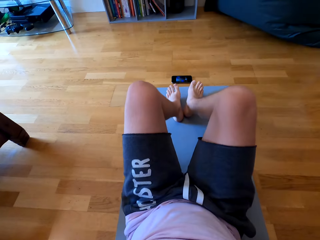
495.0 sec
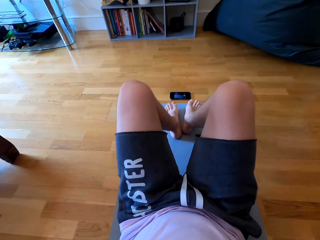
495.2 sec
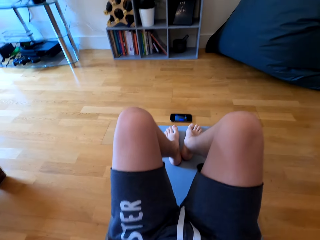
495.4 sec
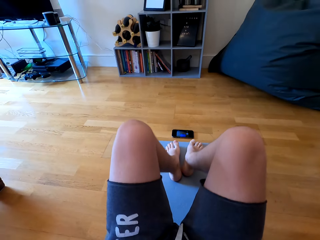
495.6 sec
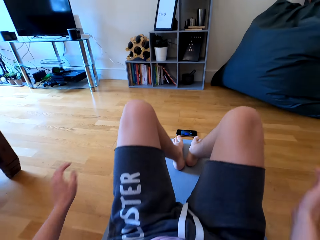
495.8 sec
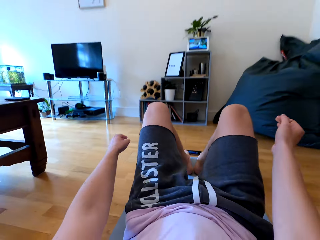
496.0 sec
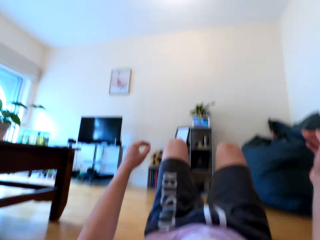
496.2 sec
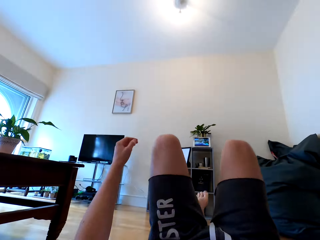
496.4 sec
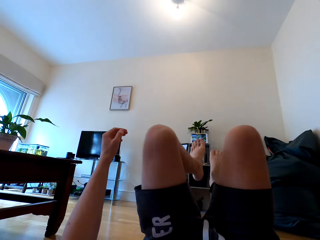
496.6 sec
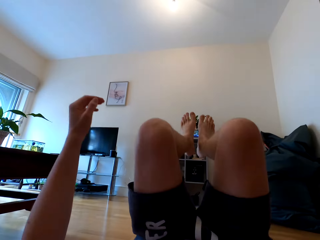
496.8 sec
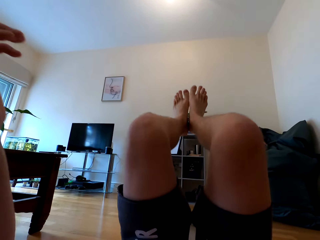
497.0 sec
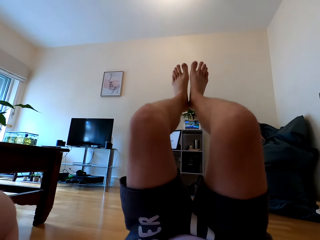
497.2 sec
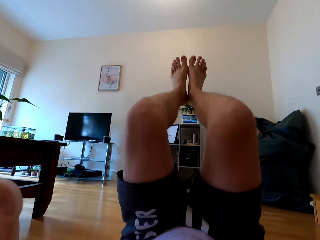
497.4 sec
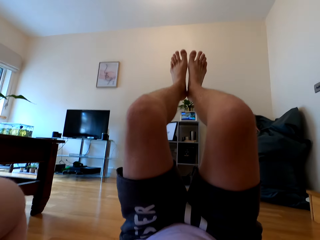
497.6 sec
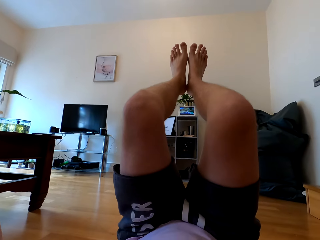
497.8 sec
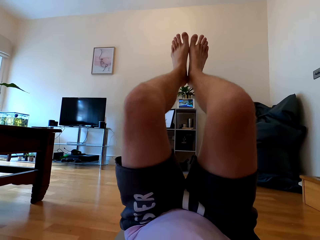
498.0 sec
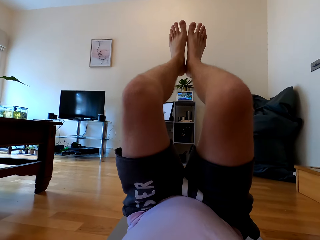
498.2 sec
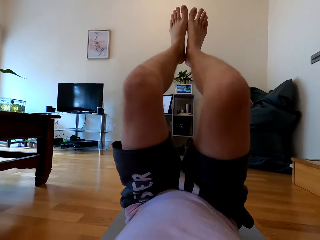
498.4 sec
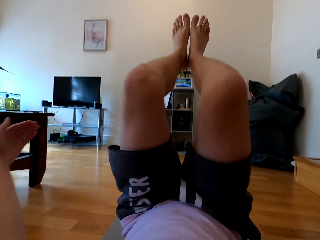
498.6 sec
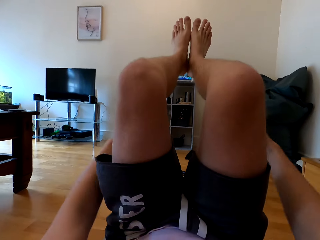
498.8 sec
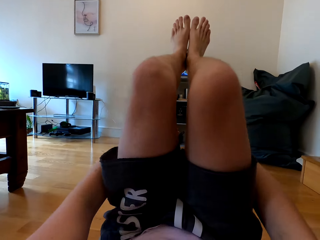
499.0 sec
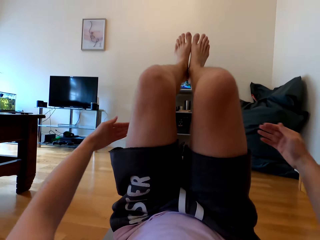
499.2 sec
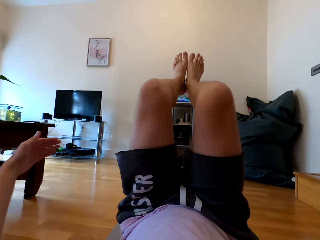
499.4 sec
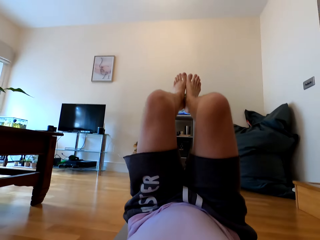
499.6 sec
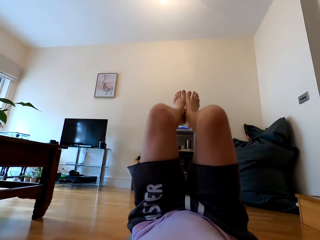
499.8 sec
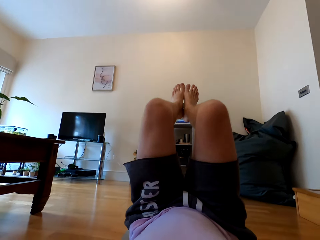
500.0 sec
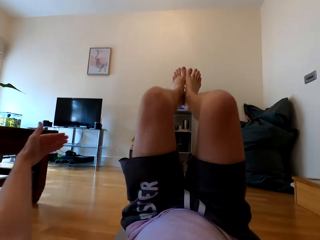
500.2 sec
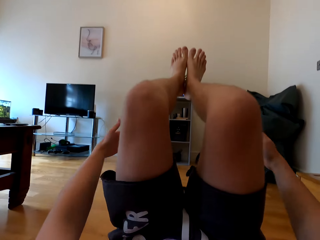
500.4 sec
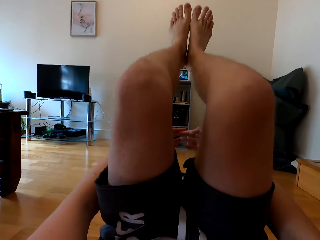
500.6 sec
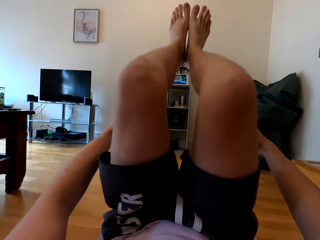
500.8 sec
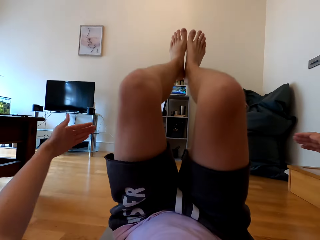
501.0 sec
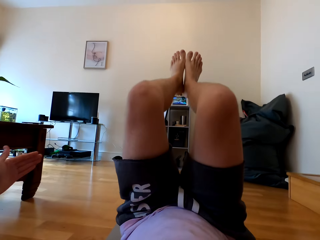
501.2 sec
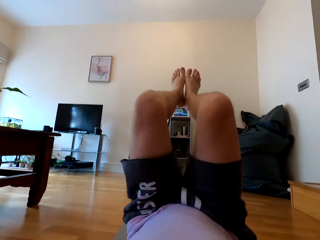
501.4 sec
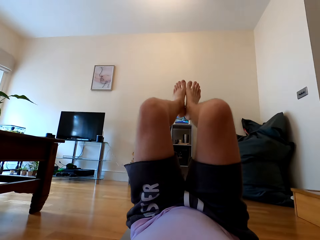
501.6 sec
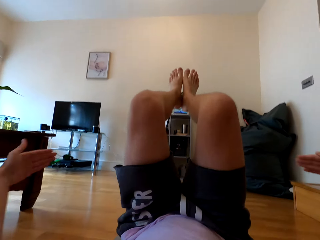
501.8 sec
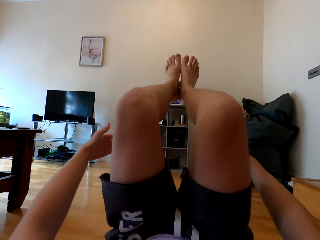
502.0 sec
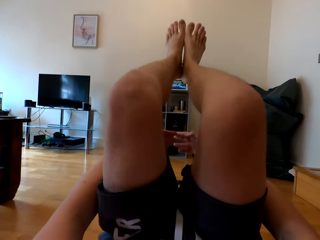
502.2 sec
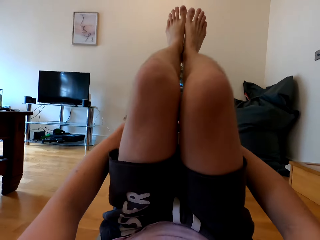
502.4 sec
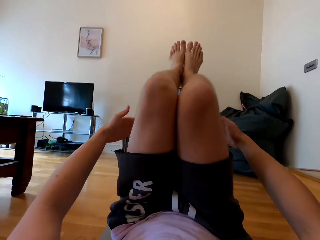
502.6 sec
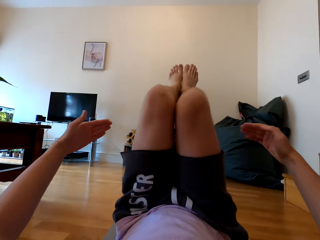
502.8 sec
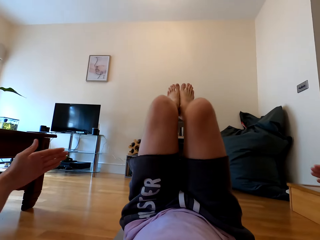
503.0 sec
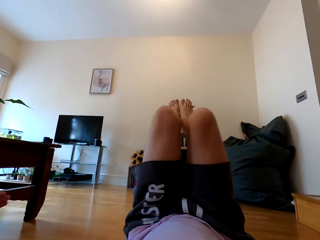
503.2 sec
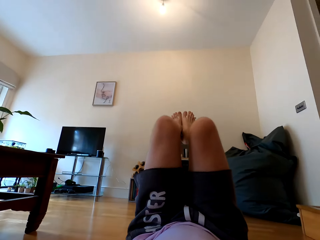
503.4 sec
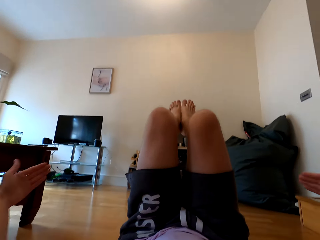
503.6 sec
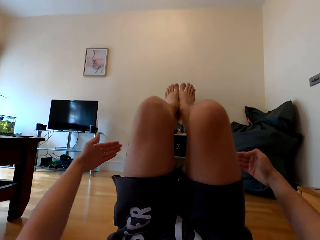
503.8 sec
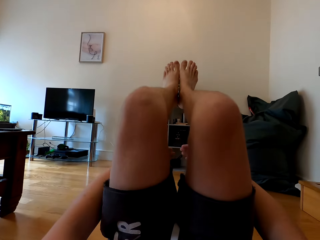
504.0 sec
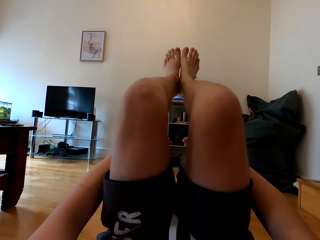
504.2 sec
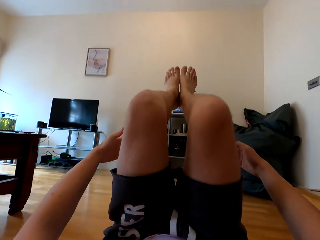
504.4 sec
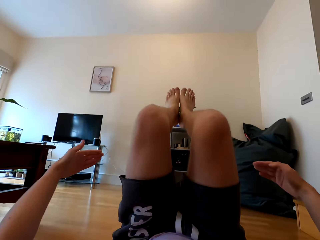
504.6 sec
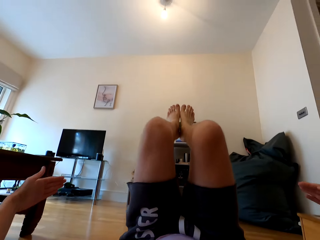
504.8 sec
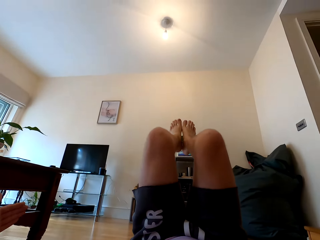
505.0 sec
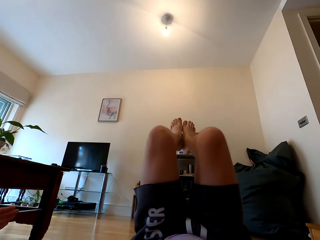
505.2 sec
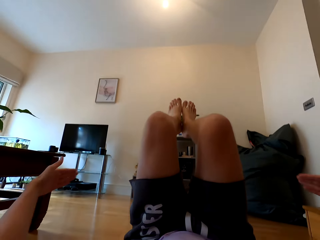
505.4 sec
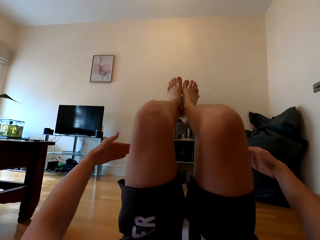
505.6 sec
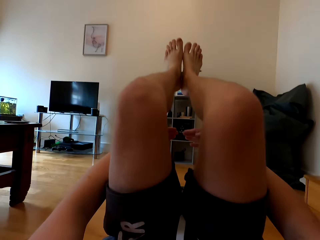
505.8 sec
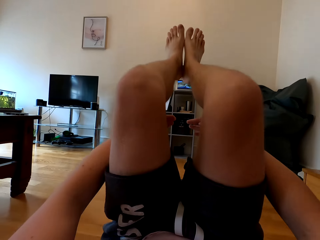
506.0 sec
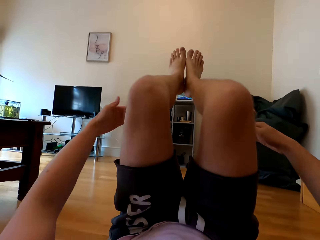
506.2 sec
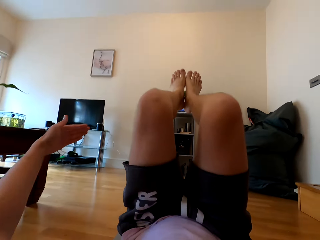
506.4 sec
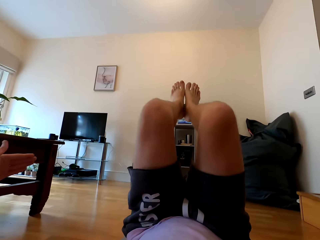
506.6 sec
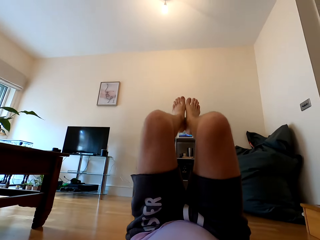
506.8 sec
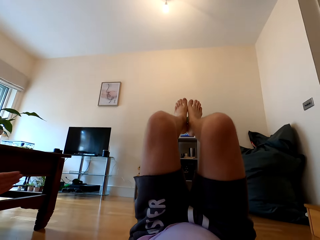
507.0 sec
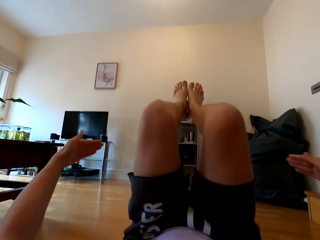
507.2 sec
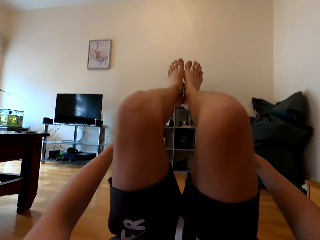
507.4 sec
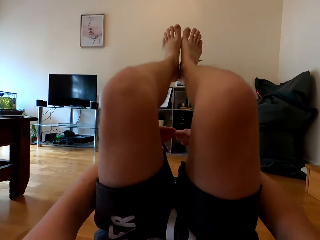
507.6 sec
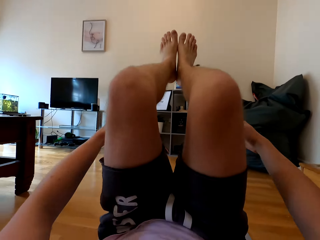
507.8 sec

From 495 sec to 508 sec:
The camera wearer sits on the mat. They raise a leg up. They grab the legs with both hands. They do push ups.

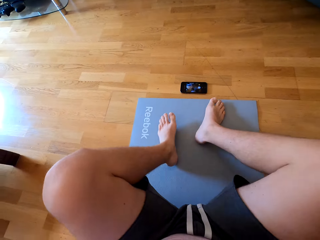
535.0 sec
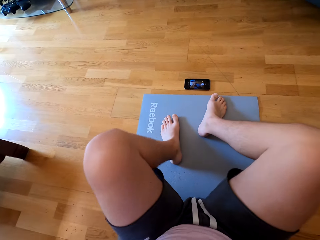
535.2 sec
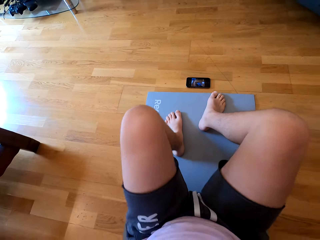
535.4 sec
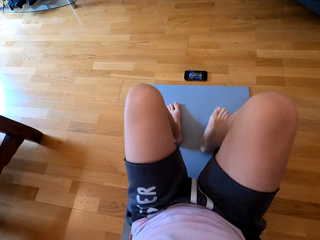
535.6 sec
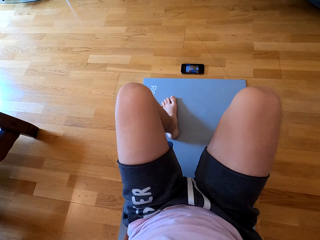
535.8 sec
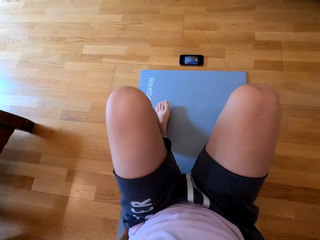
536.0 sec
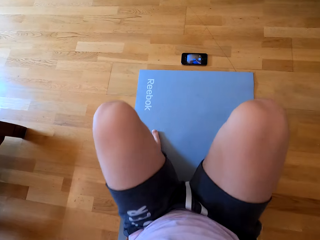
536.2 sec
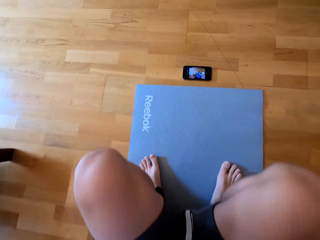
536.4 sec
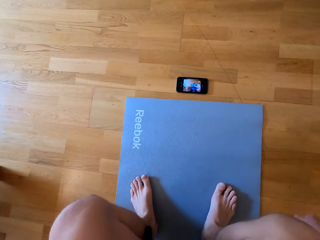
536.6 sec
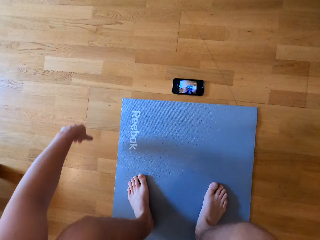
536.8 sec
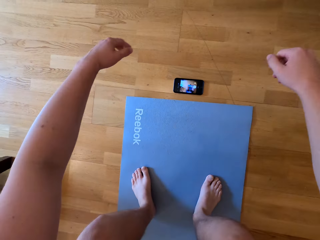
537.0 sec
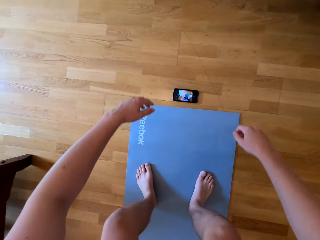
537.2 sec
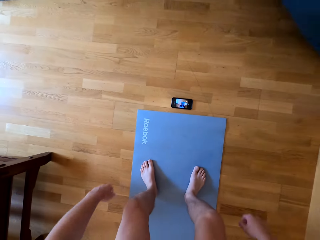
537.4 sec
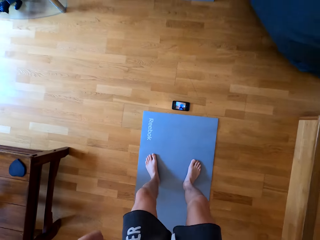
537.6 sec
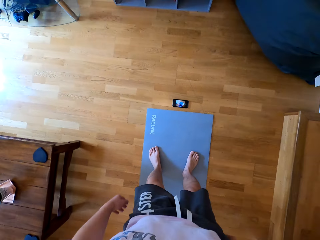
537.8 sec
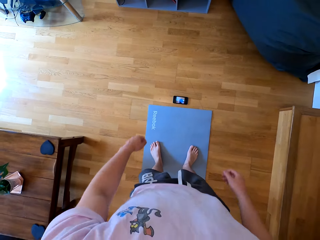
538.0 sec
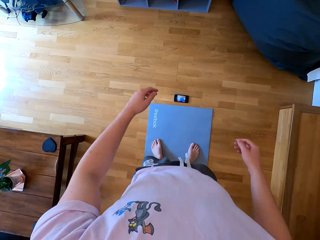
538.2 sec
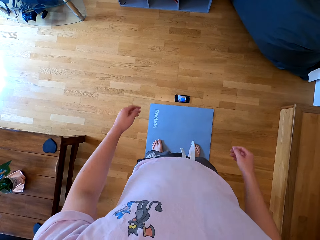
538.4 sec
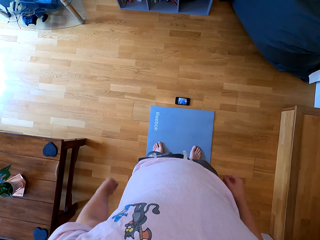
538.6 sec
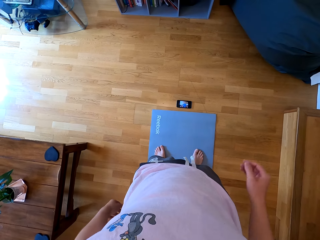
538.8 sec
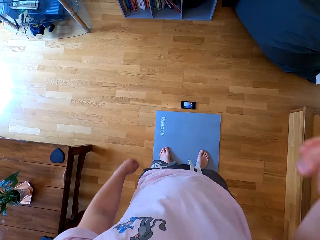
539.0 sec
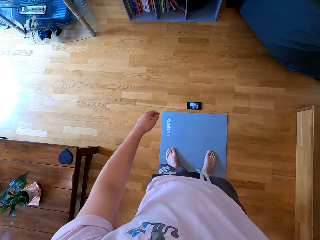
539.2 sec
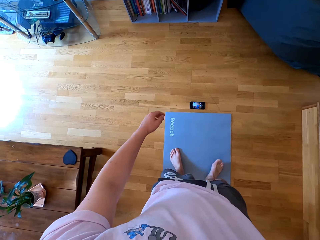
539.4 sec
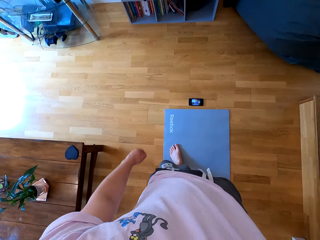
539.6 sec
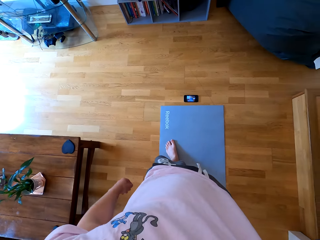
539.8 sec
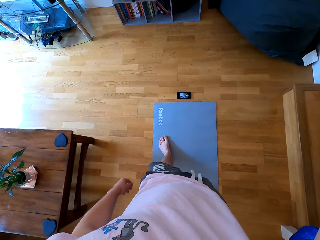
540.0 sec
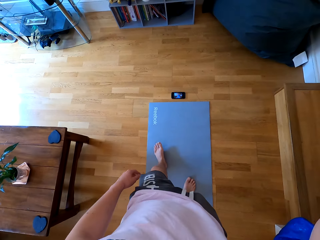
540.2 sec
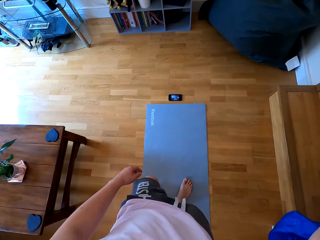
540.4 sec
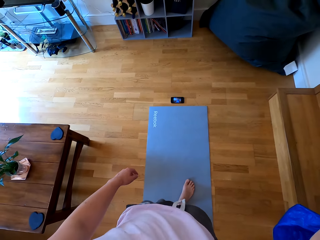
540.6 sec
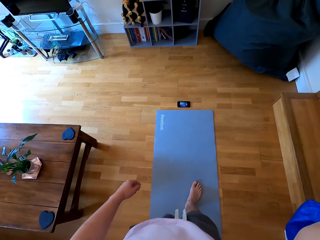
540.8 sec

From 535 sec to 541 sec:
The camera wearer stands from the mat. They raise their right hand towards something.

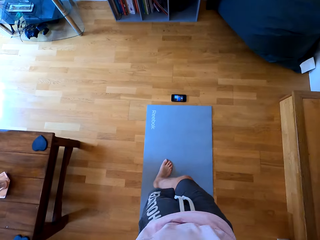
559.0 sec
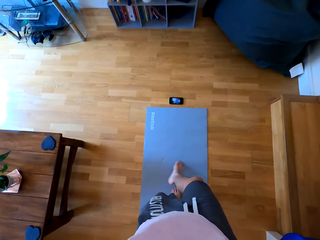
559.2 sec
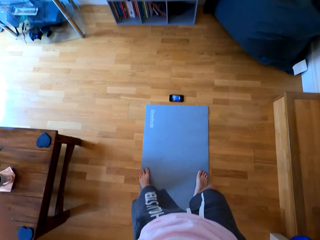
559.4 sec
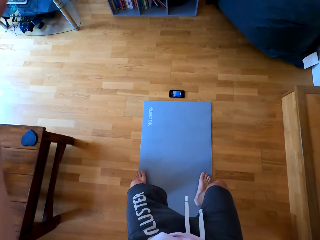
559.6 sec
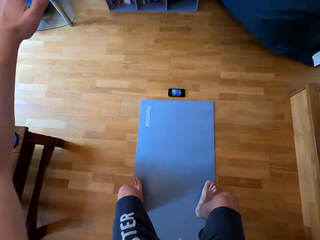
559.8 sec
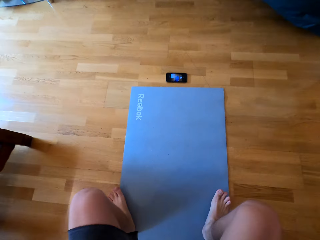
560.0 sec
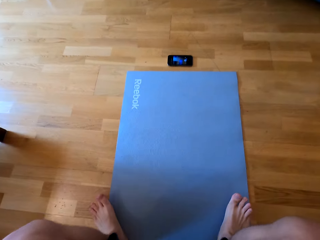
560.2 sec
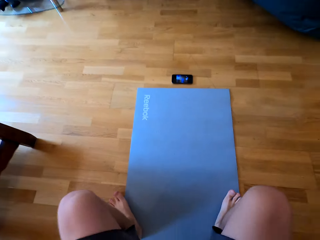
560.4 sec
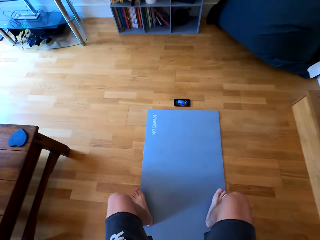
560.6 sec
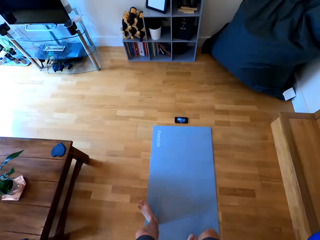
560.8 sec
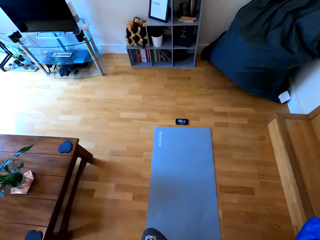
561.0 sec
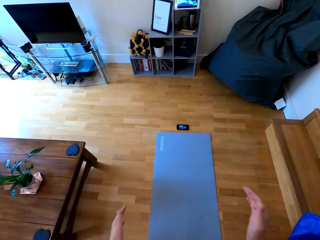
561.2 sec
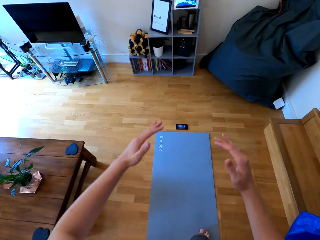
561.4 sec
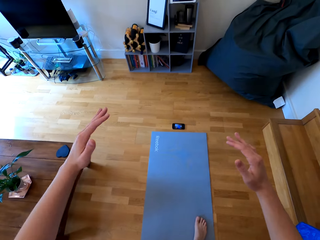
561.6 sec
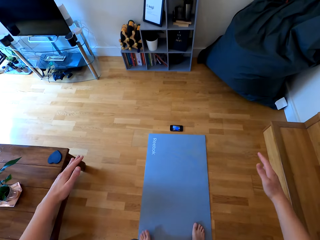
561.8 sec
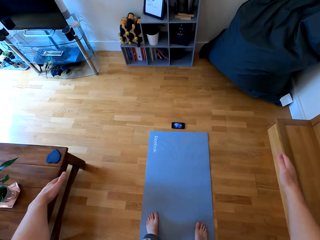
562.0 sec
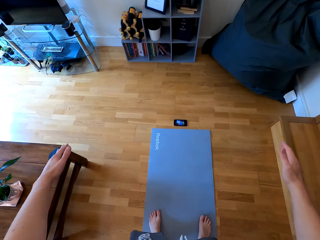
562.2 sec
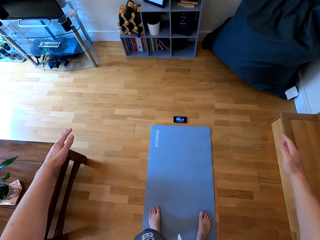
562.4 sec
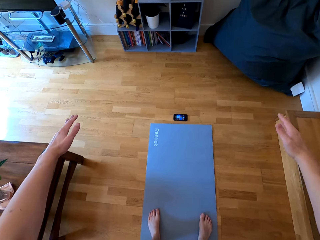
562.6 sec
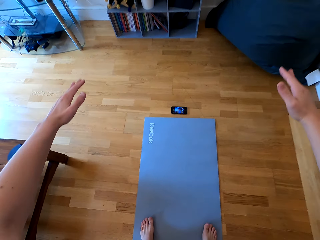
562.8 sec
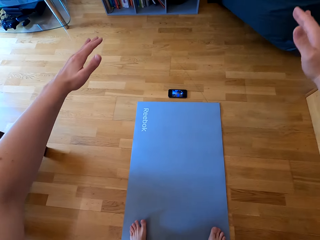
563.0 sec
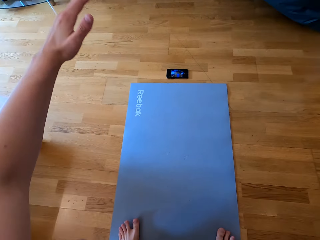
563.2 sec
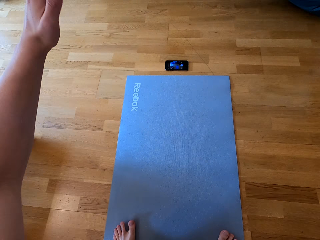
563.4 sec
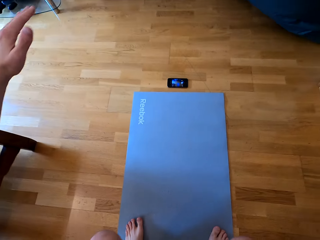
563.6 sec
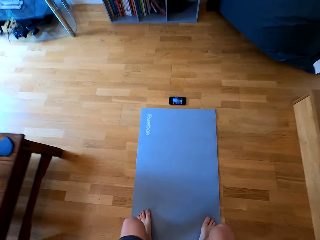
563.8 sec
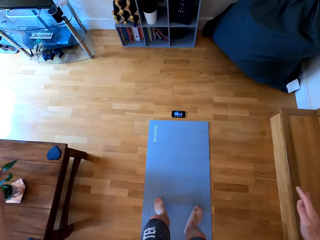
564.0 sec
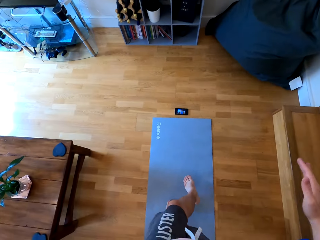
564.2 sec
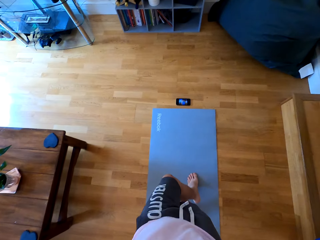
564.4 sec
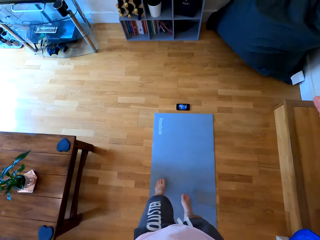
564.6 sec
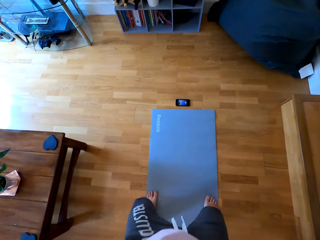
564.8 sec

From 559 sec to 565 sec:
The camera wearer stands up from the floor. They bend on the floor. They stand up from the floor. They put both hands straight.
